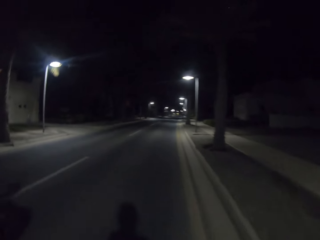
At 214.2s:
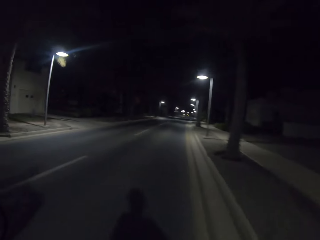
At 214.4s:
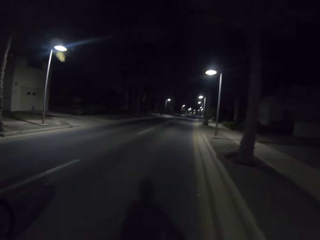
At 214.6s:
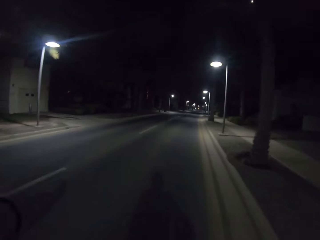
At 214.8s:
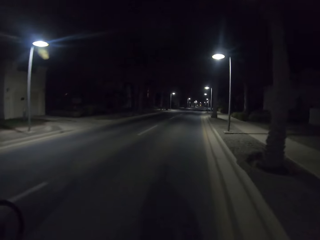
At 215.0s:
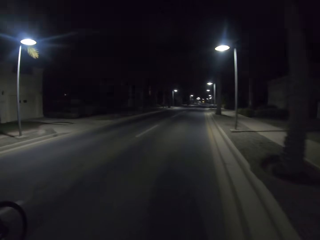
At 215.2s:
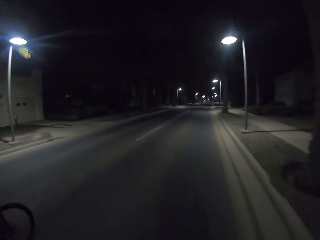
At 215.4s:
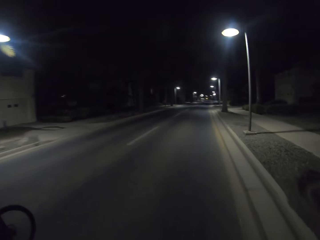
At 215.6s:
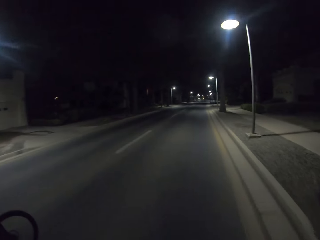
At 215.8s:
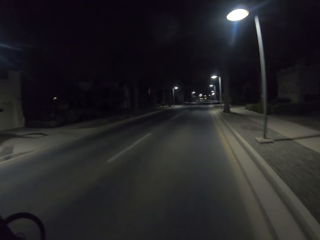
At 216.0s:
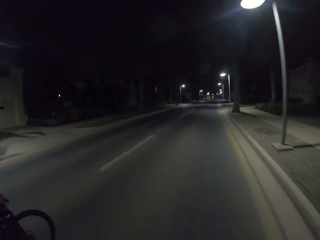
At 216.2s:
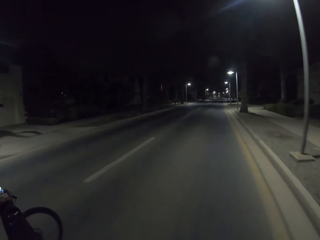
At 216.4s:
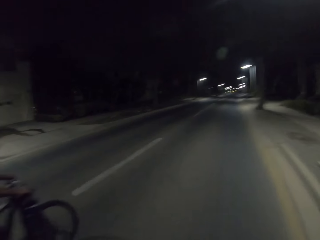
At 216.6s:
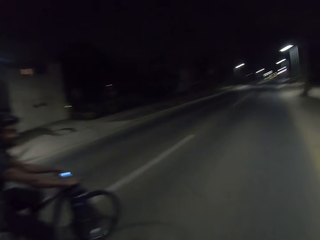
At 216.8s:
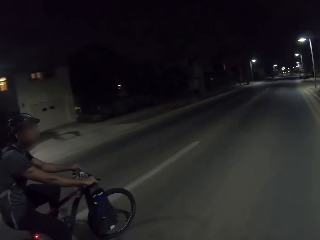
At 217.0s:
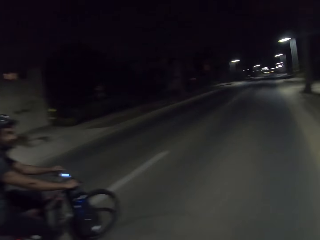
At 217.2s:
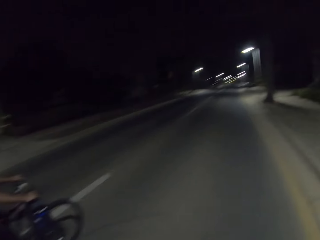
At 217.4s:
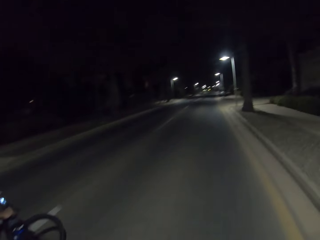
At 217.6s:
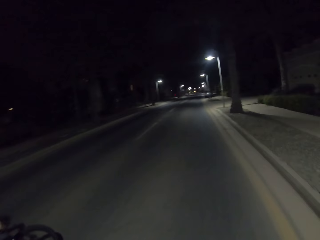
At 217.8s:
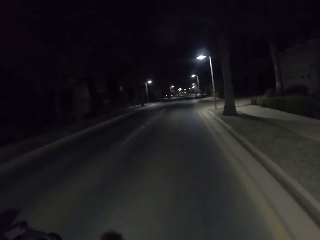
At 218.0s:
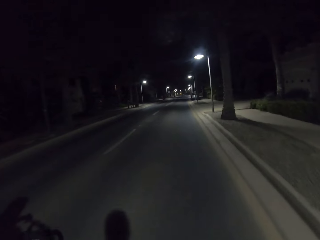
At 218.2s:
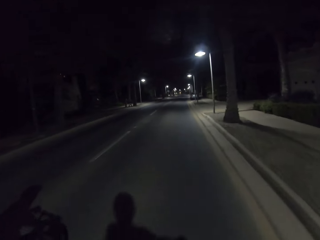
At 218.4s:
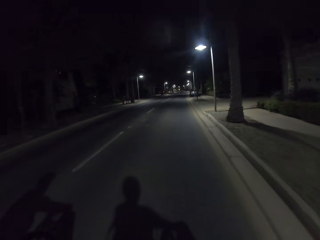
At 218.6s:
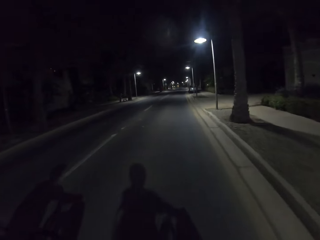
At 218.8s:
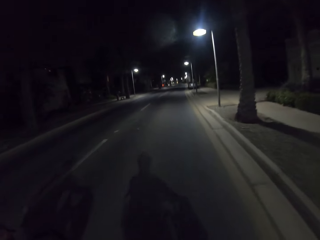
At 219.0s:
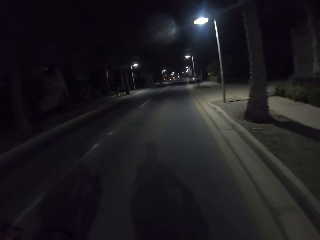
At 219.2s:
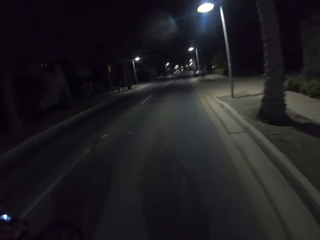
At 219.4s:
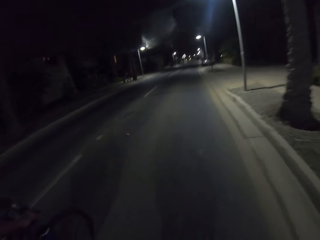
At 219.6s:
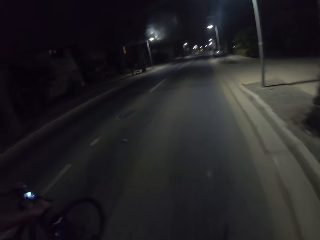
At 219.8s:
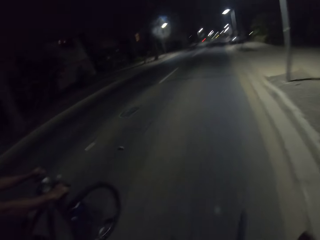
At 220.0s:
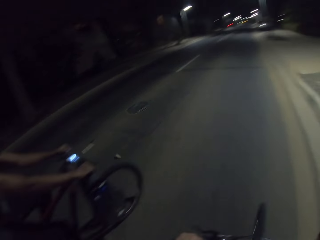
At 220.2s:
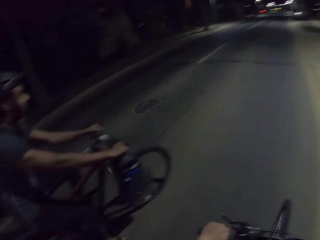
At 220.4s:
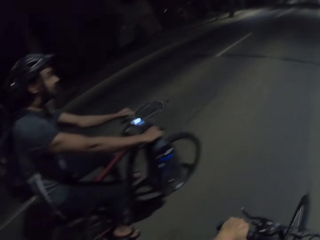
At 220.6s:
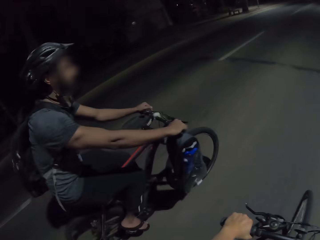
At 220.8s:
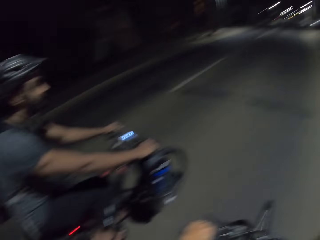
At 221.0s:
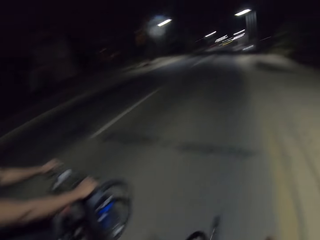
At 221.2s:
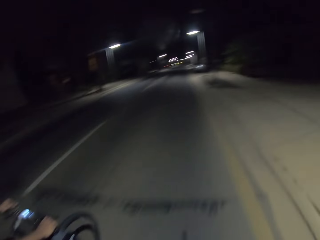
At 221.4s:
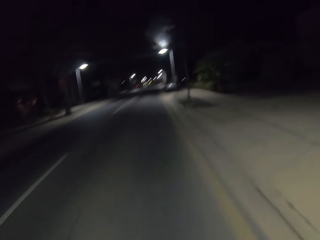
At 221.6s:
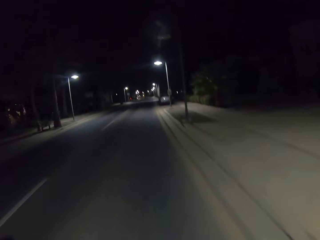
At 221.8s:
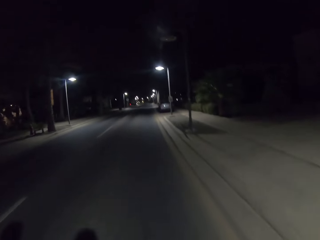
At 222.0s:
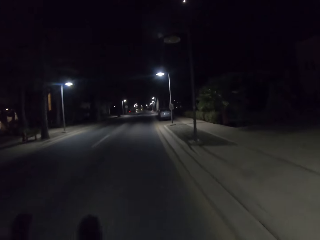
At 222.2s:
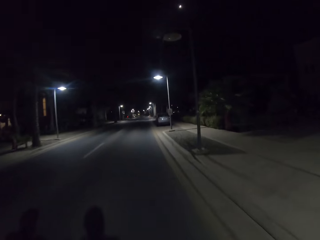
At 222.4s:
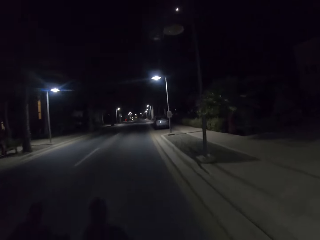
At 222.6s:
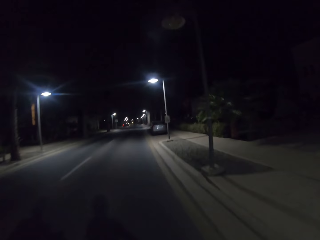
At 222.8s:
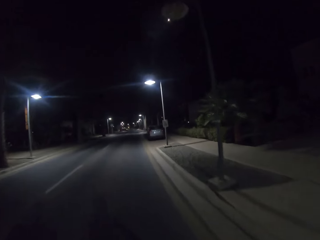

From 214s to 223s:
A person looks around. The camera wearer rides the bicycle on the road with the person.

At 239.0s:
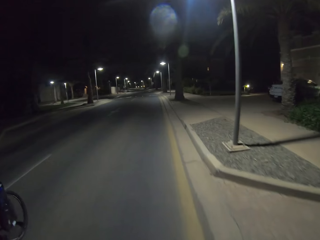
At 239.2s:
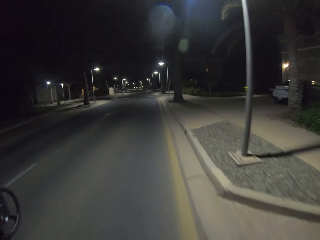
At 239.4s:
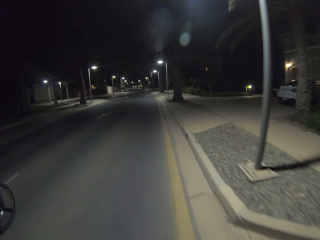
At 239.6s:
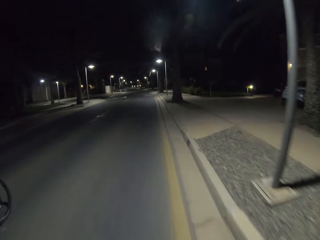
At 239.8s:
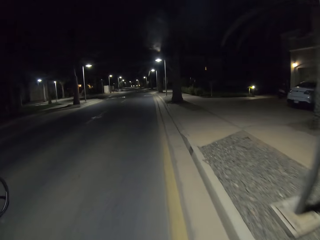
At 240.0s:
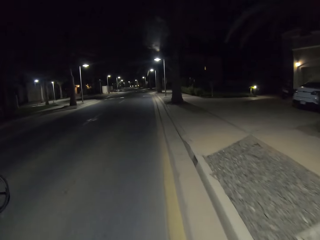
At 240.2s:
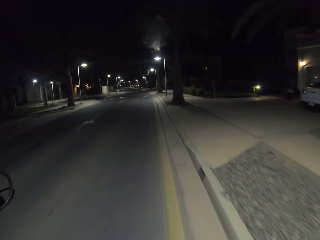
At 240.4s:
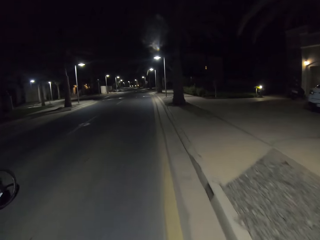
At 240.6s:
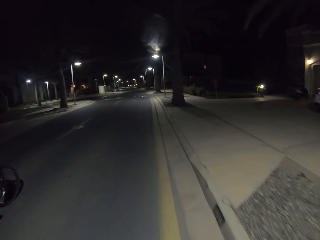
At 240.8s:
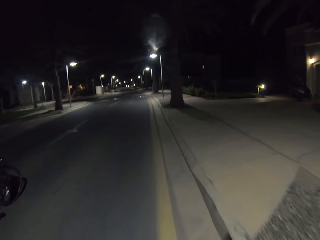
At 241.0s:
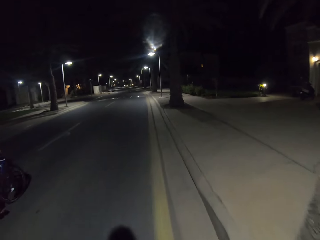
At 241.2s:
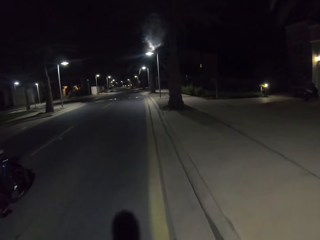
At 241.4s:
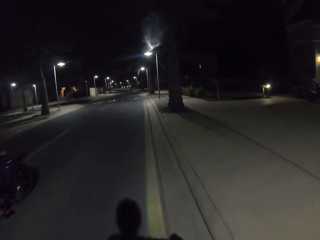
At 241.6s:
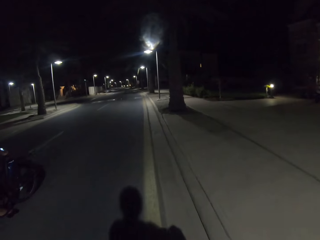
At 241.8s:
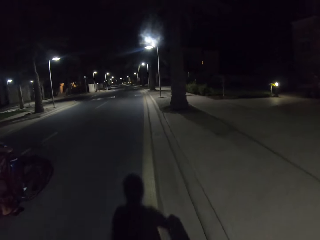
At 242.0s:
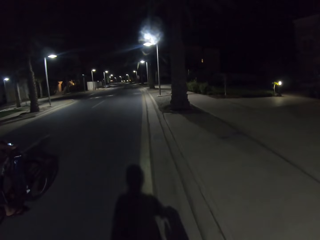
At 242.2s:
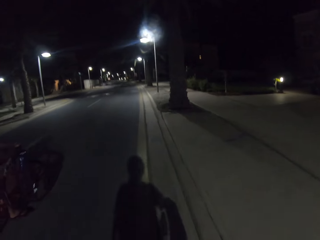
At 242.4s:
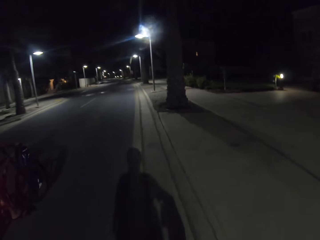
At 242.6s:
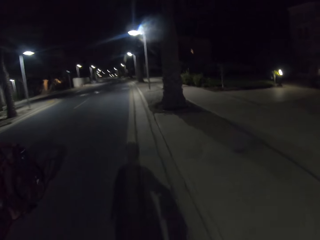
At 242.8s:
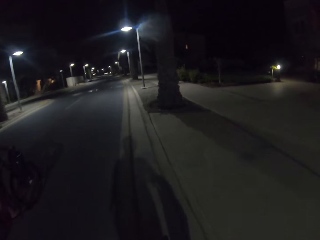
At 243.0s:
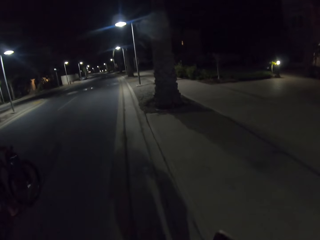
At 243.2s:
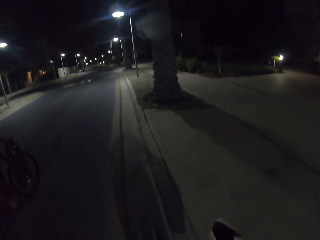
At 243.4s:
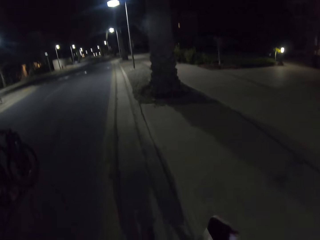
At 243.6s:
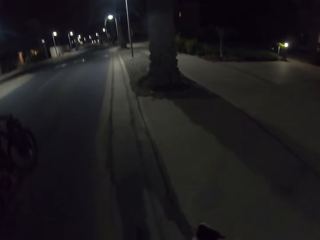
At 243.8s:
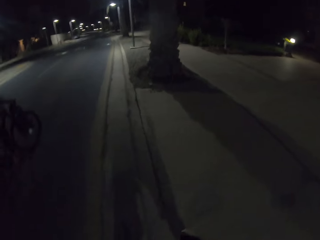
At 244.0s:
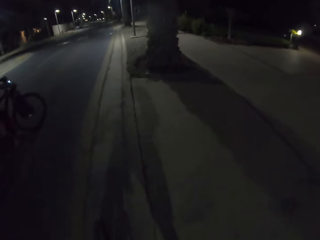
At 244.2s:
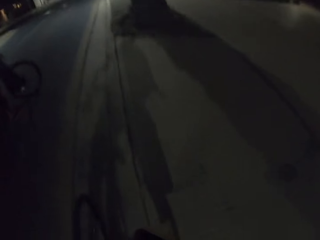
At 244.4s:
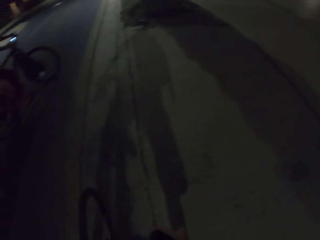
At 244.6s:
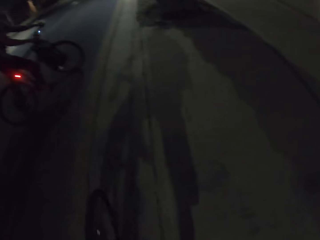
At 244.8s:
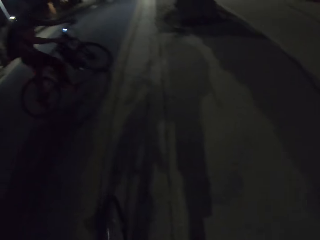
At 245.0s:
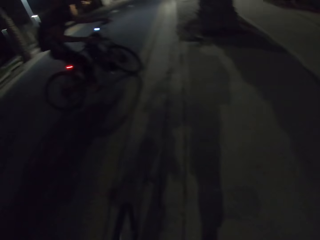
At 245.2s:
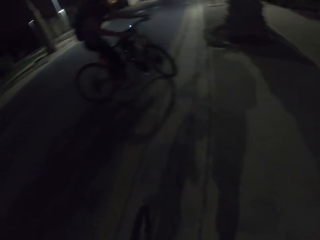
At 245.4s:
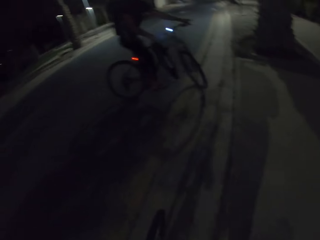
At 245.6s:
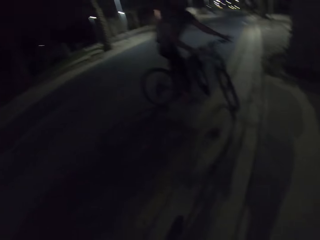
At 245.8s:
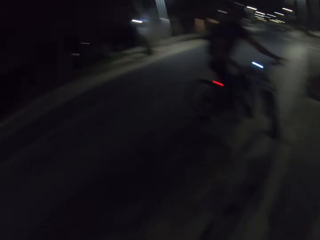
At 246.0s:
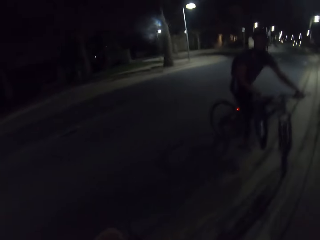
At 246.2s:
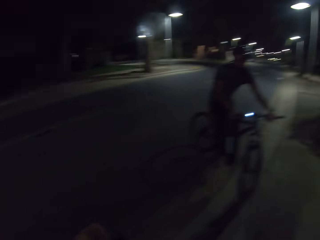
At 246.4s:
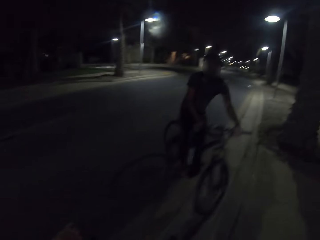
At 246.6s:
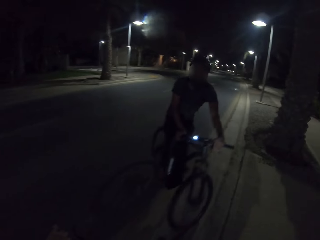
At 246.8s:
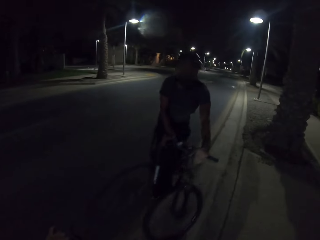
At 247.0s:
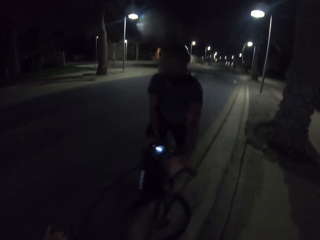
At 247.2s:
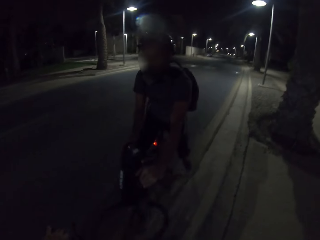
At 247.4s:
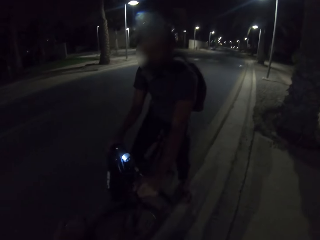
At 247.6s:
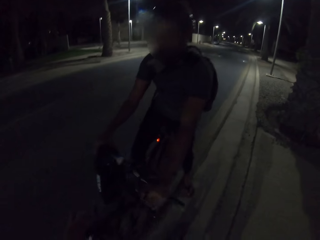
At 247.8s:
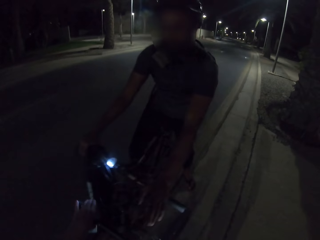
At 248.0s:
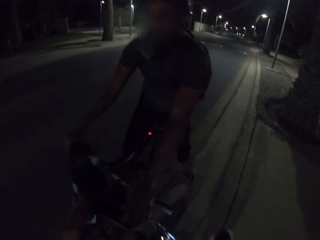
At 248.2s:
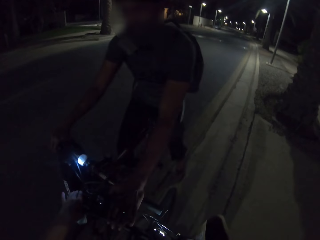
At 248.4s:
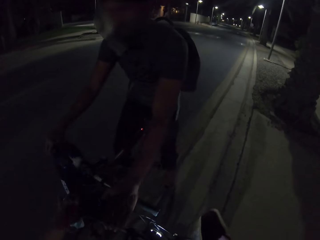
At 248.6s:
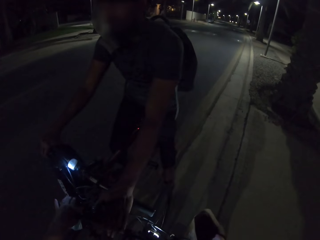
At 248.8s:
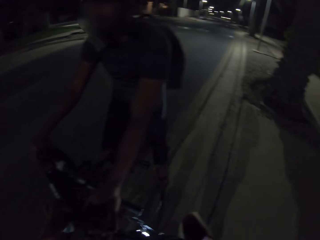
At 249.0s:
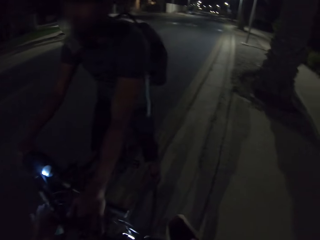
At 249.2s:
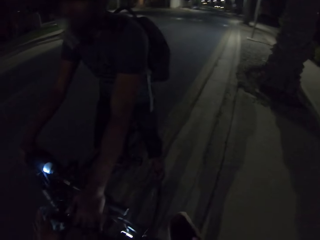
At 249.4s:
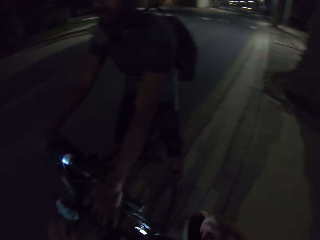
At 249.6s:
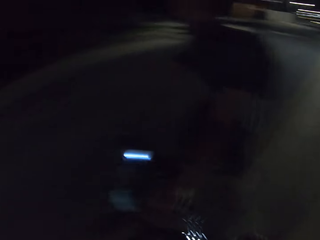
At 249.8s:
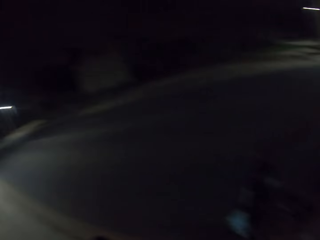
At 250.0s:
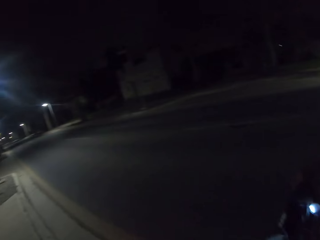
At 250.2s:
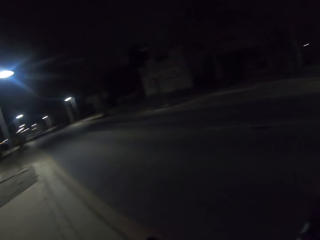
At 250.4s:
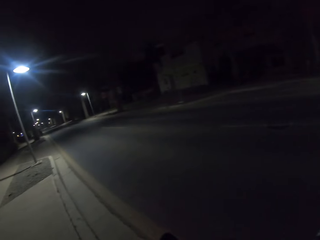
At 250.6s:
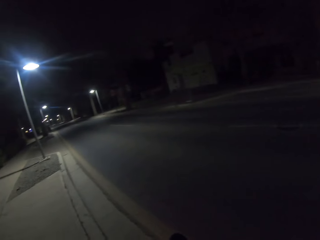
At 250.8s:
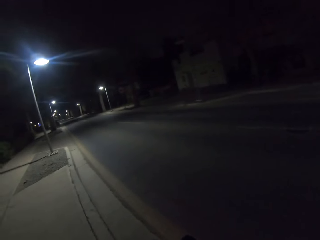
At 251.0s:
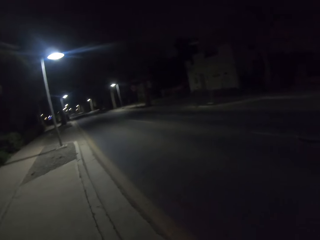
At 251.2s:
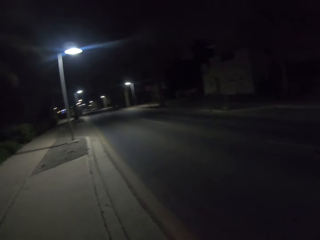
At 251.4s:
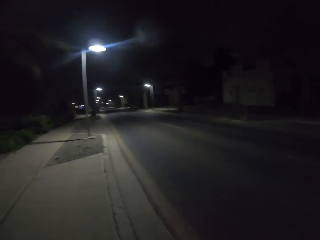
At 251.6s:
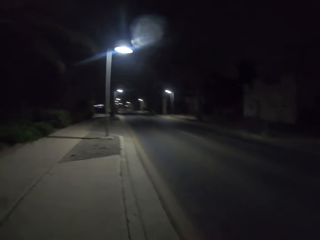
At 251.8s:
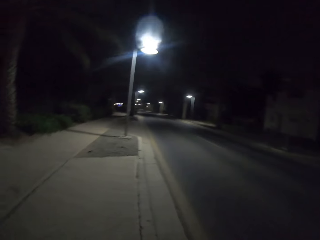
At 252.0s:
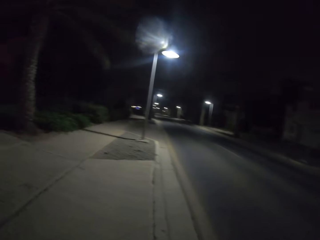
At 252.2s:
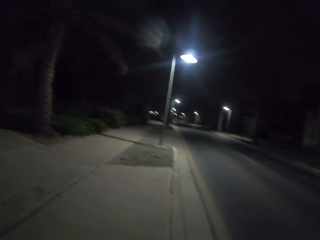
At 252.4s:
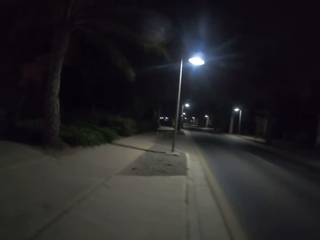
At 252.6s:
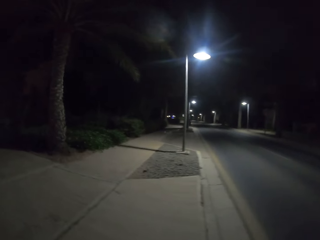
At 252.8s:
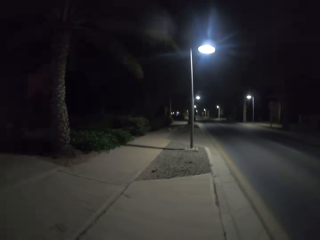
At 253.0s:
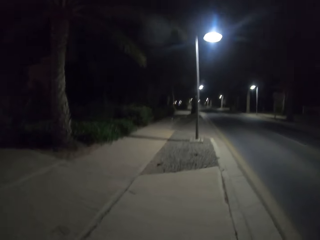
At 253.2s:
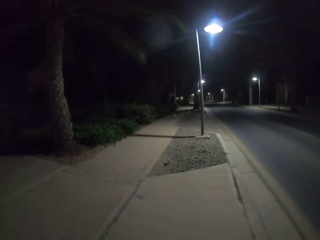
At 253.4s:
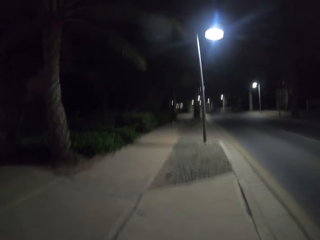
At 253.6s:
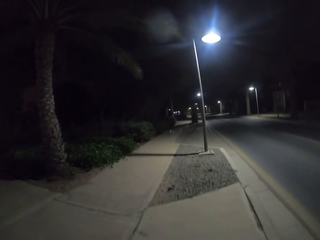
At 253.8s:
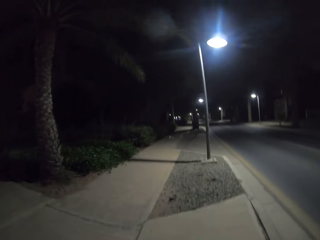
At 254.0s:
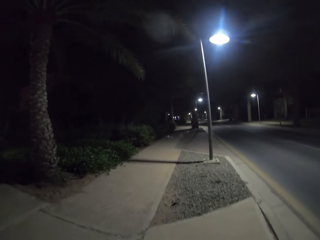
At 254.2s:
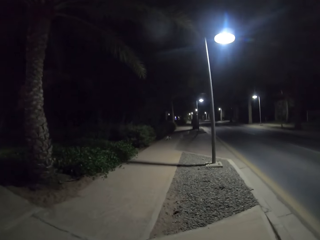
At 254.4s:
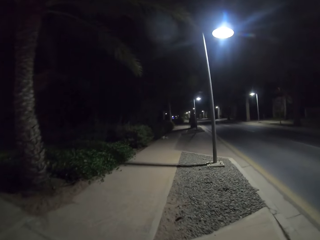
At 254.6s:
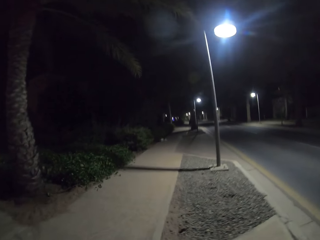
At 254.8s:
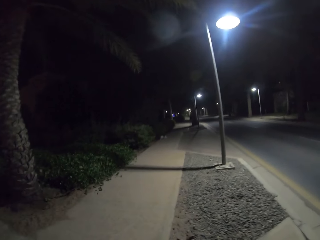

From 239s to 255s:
The camera wearer rides the bicycle on the road with a person. They stop riding the bicycle and park the bike aside on the road edge. The person stops riding the bicycle and parks the bike on the road edge. The camera wearer walks around. They look around. They walk around.
